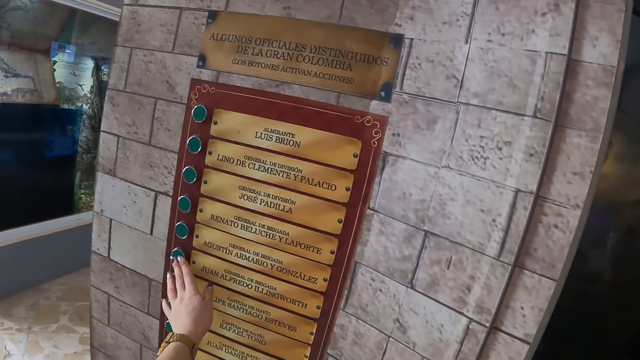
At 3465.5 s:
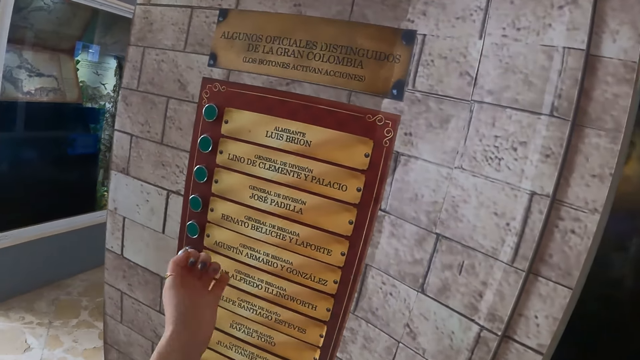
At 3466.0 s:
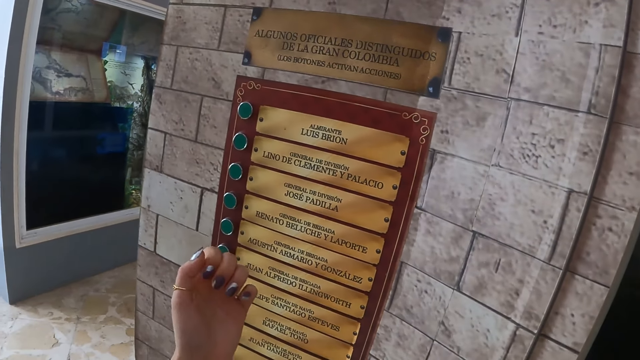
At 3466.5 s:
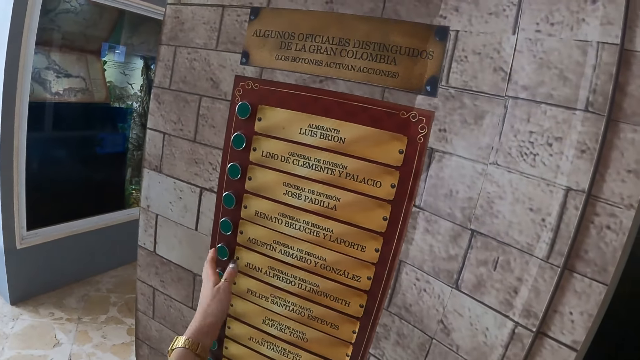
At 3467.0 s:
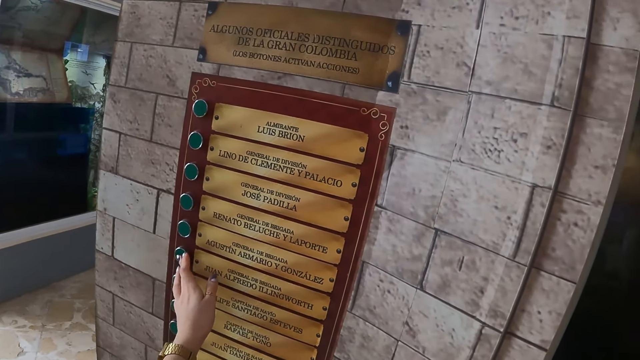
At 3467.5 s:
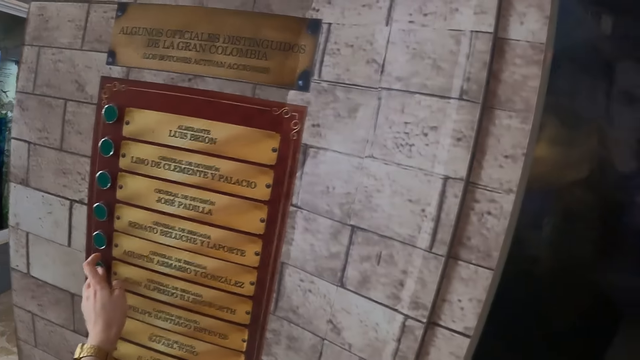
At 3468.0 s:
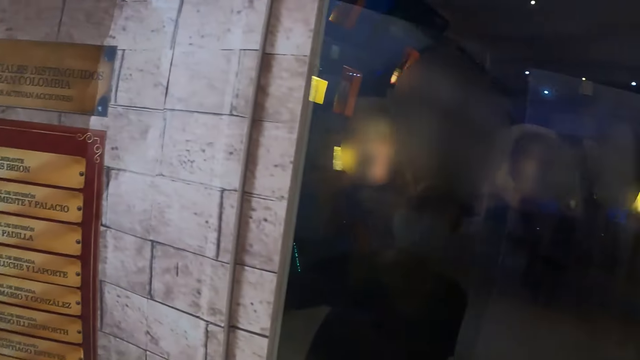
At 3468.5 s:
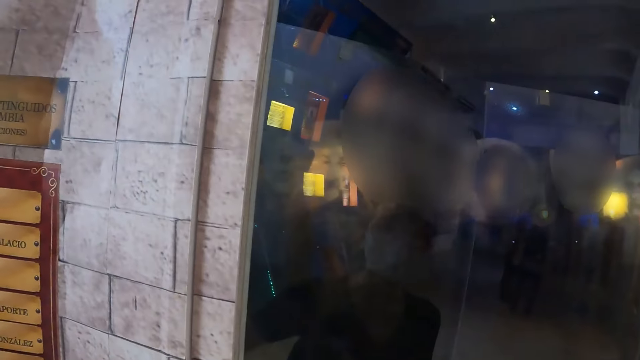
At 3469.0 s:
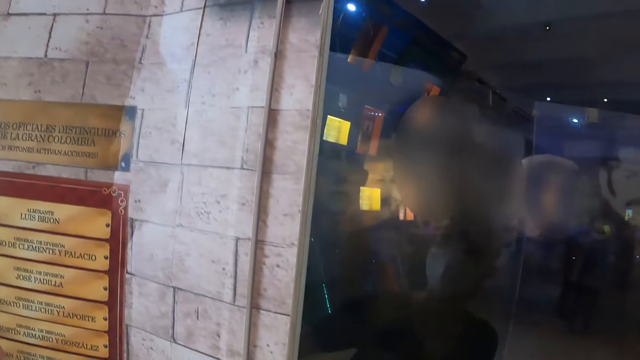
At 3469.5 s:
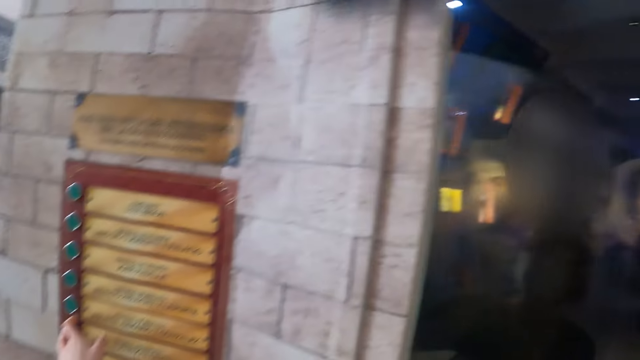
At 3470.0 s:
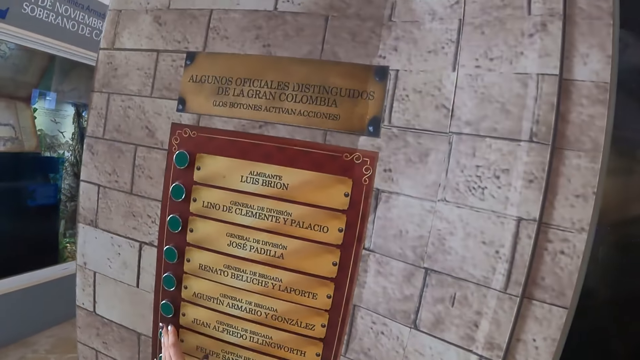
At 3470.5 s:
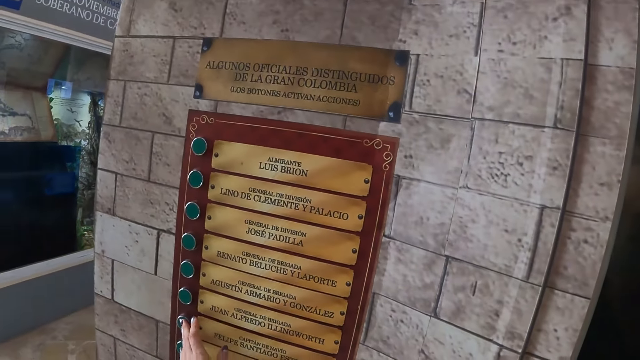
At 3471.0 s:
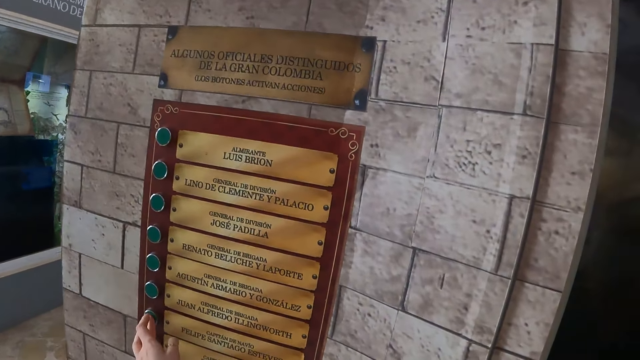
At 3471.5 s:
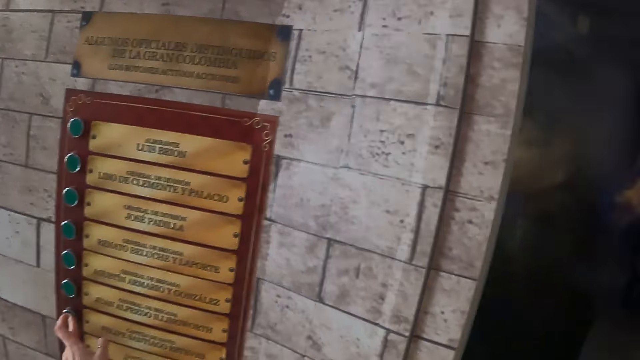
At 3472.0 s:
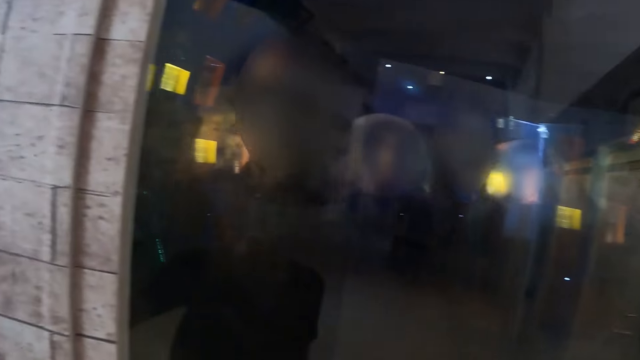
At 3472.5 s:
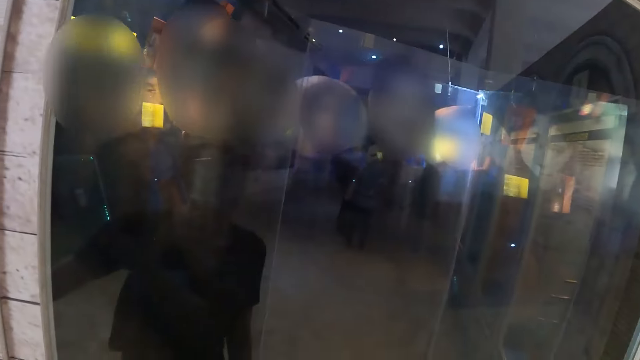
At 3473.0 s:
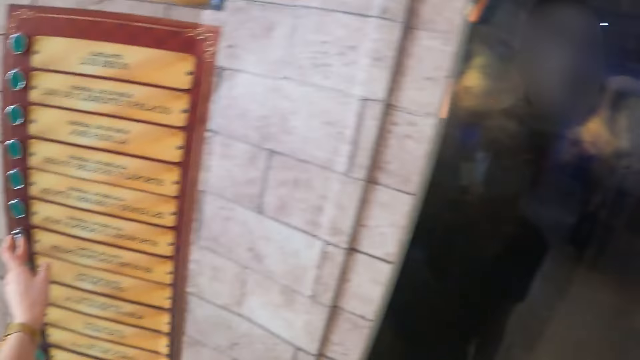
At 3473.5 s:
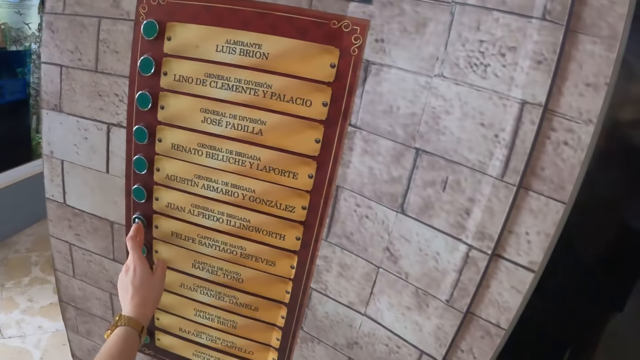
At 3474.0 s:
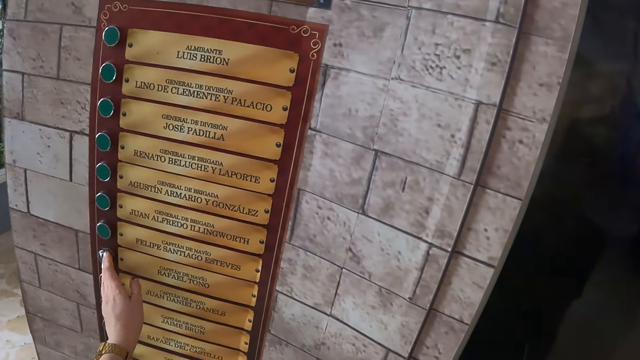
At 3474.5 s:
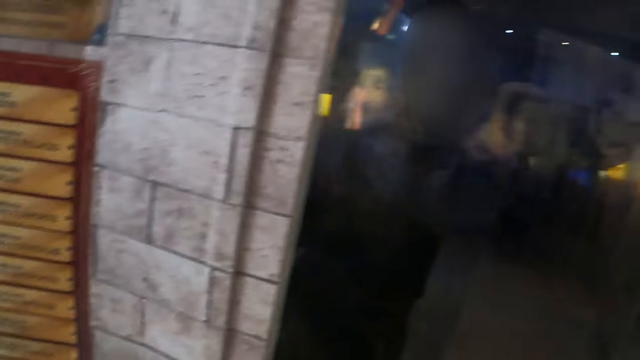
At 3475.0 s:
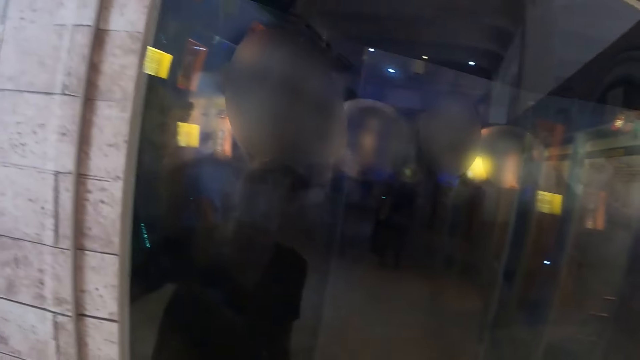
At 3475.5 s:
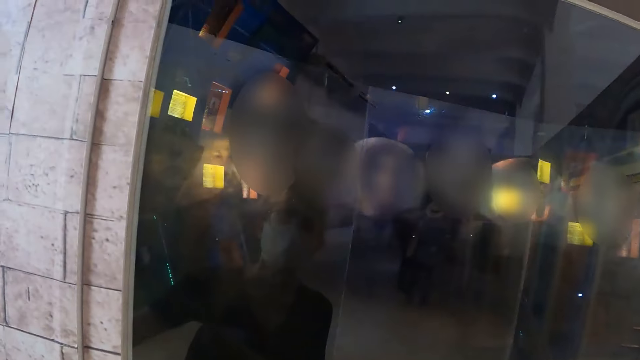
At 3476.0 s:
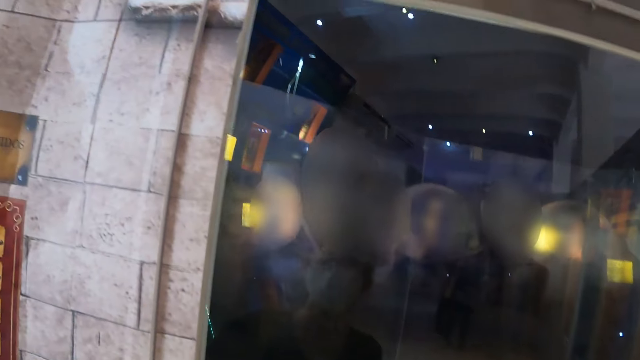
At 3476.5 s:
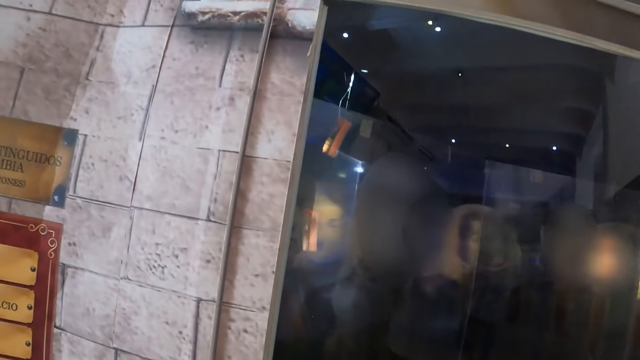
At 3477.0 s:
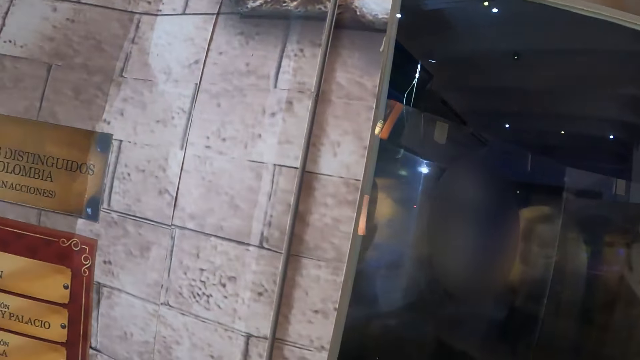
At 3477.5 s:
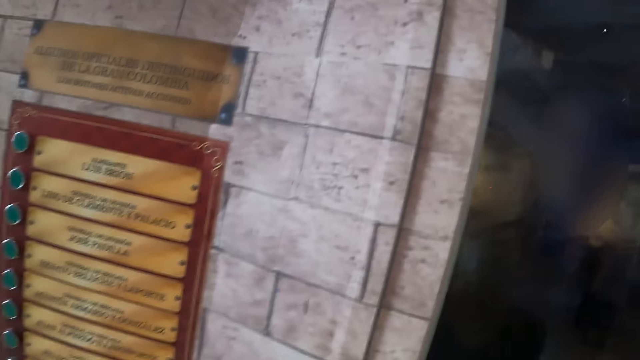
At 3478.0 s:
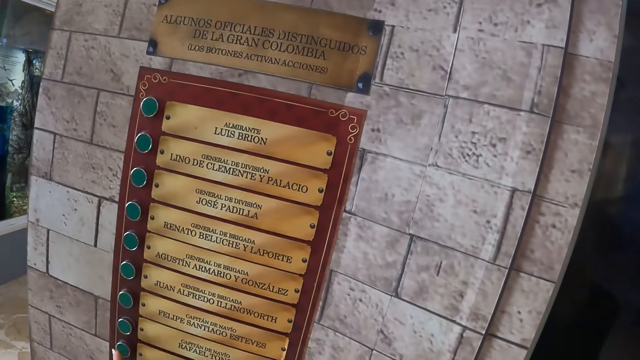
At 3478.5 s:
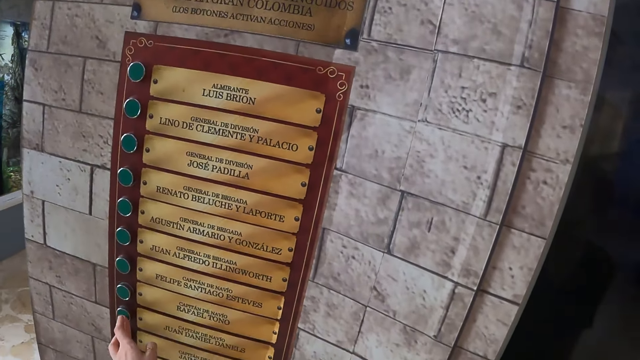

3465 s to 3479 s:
The camera wearer presses a button. They look at the left hand nails. They press the button. They touch the art on the wall. They look at the screen. They press the button. They look at the screen. They look at the left hand.

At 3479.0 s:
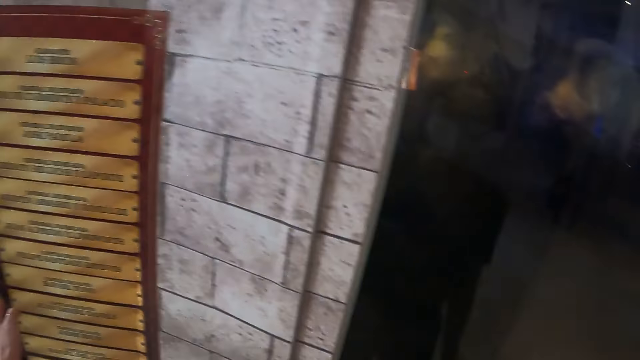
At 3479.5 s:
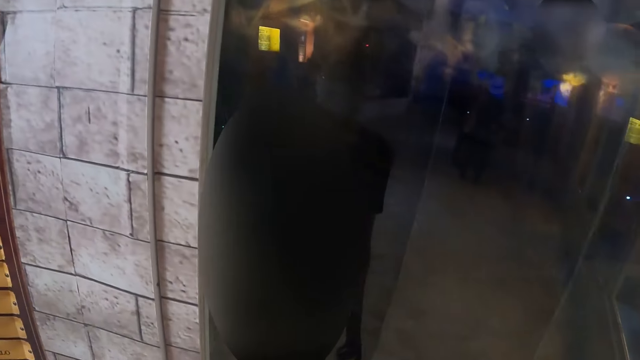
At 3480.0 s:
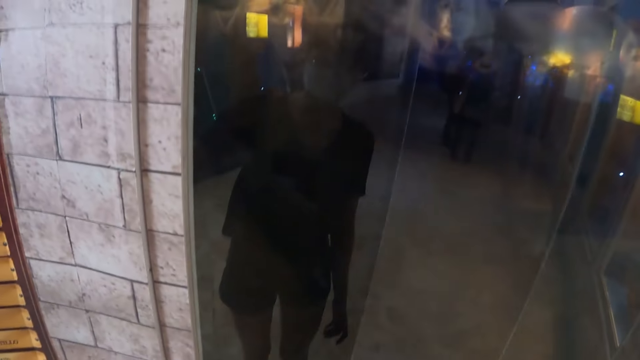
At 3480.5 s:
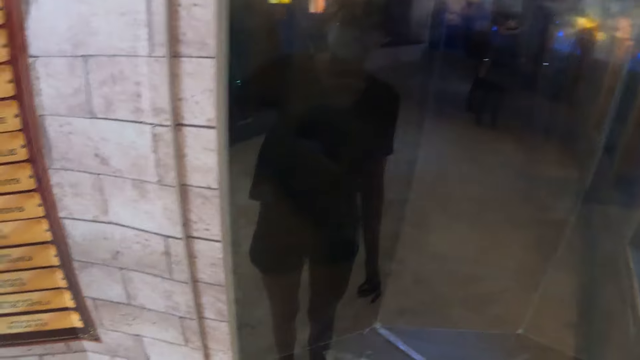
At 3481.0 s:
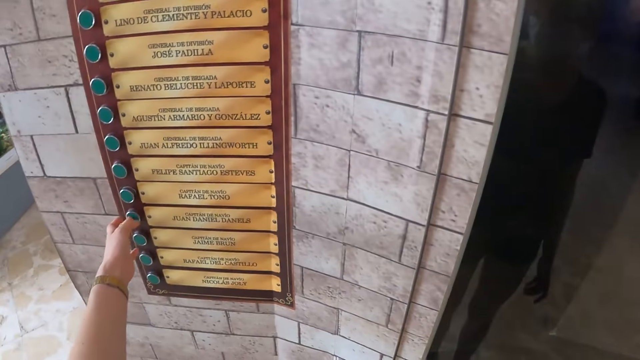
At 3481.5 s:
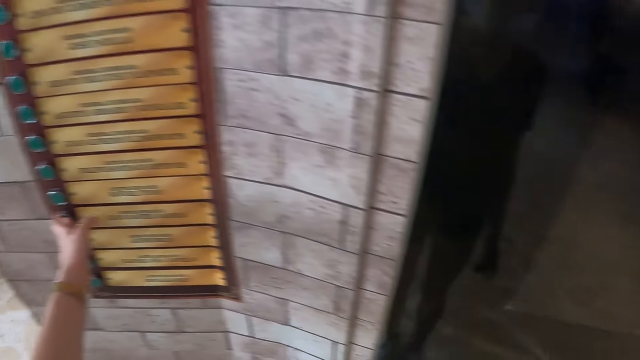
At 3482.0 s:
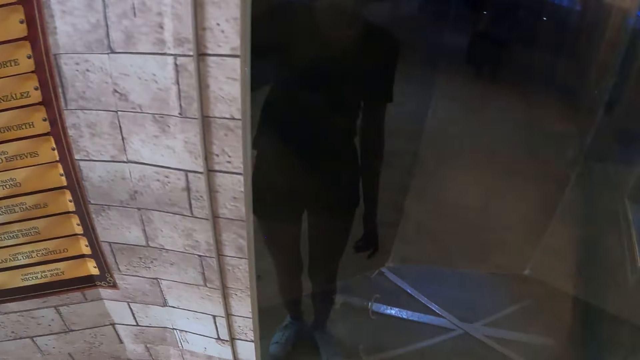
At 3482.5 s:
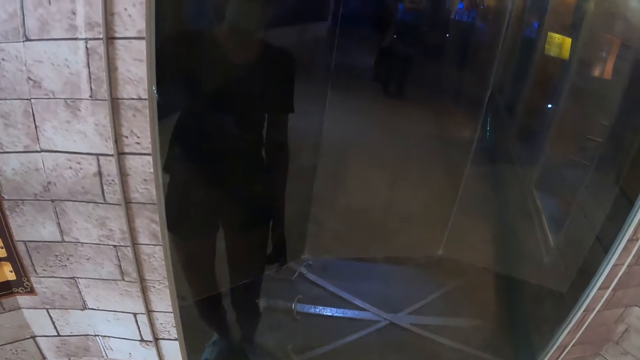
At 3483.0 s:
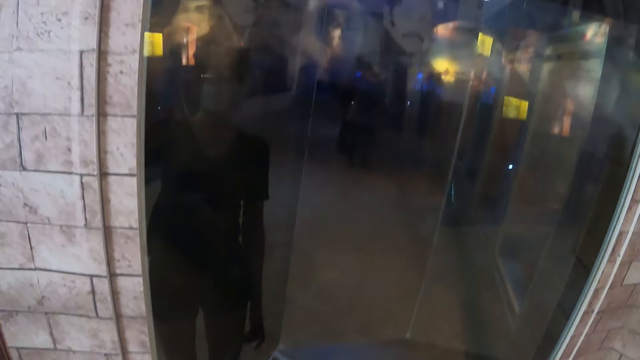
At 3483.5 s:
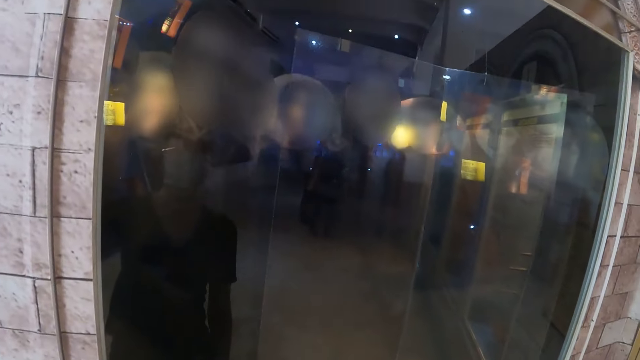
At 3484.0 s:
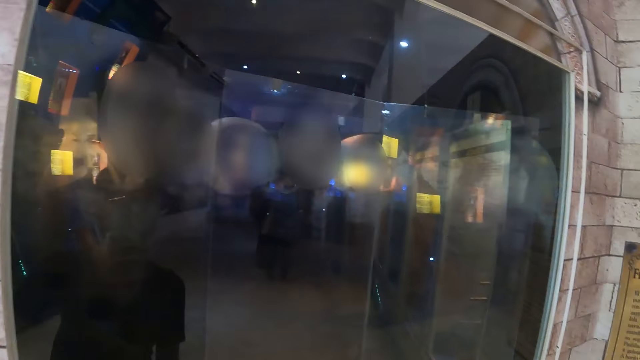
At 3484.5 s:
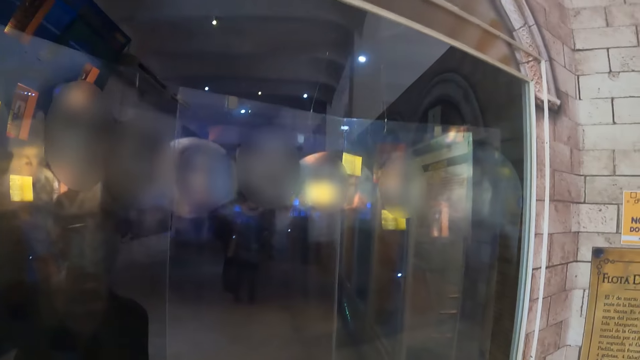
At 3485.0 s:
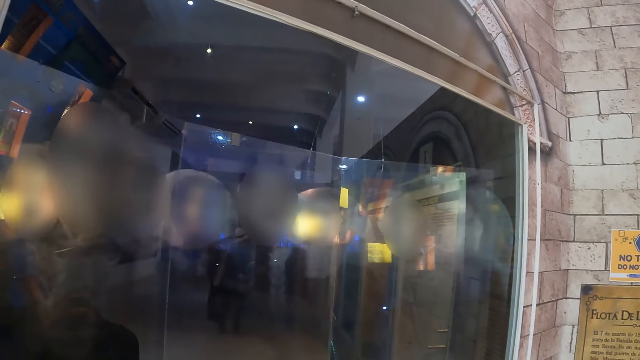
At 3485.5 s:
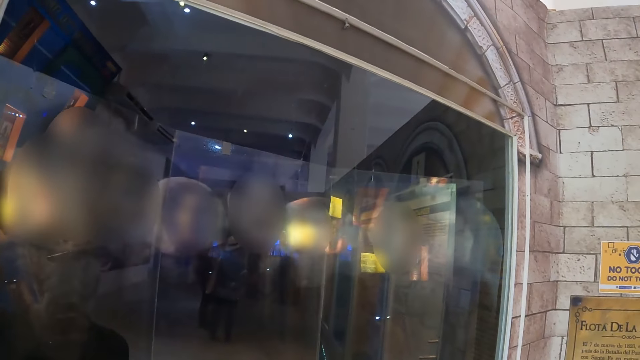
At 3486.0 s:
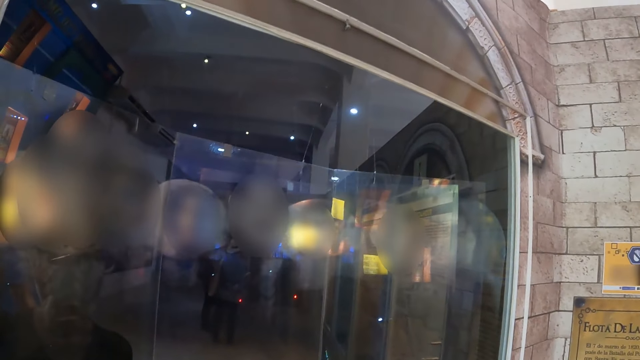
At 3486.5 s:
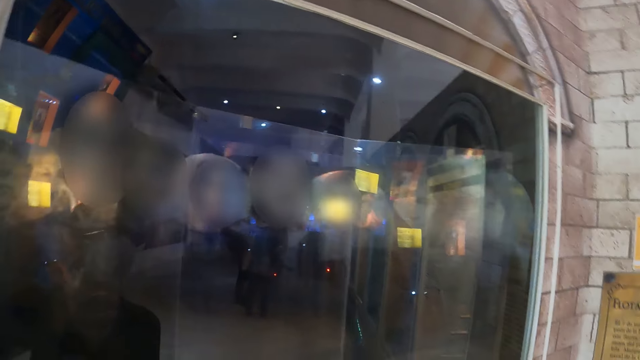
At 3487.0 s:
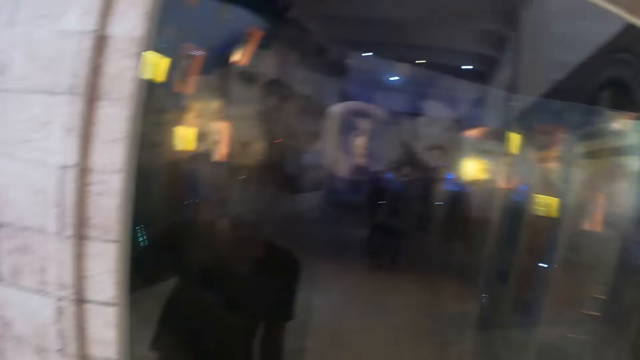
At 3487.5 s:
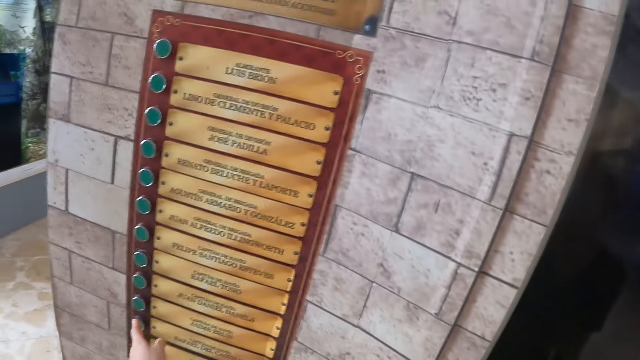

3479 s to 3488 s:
The camera wearer presses a button. They look at the screen. They touch the art on the wall. They press the button. They look at the screen. They look around.
